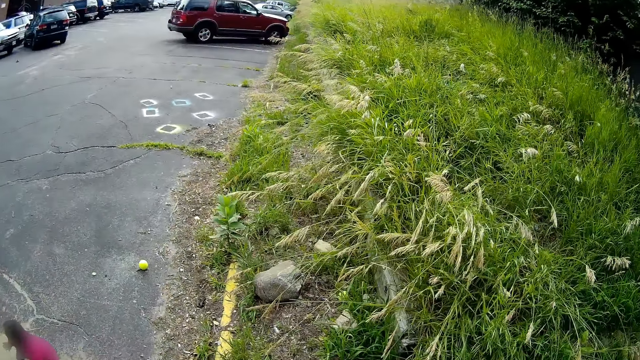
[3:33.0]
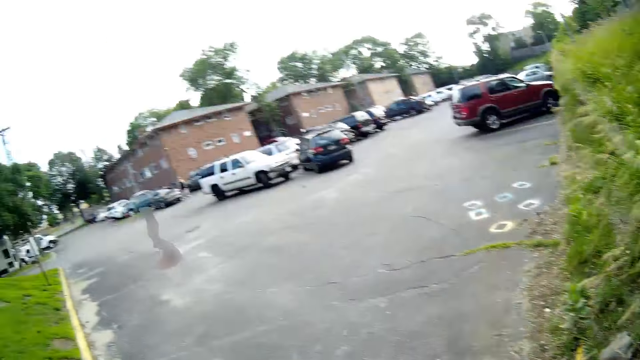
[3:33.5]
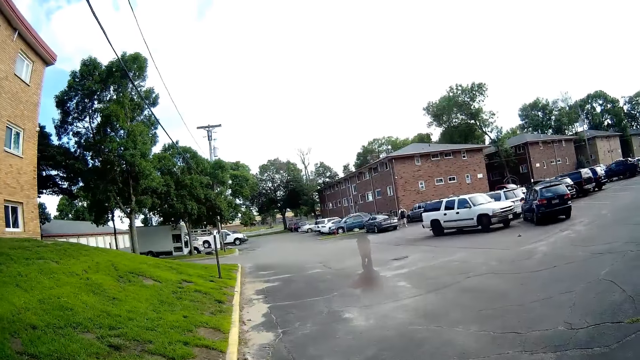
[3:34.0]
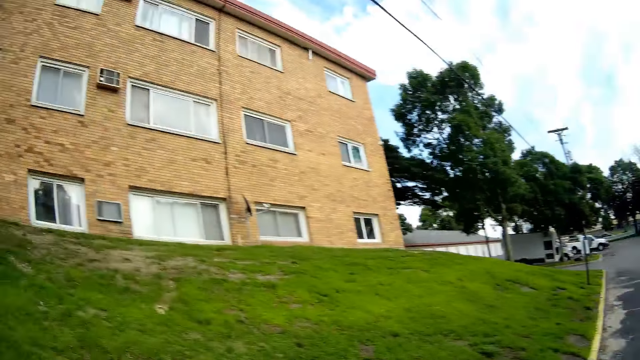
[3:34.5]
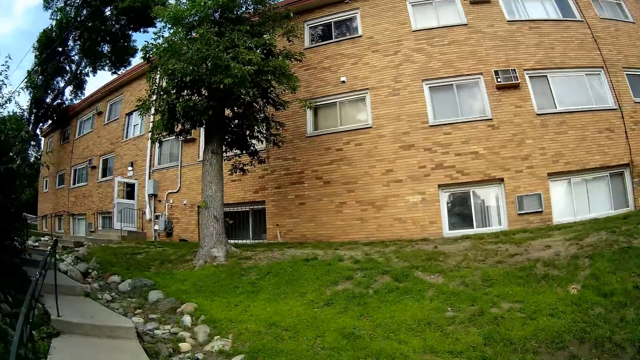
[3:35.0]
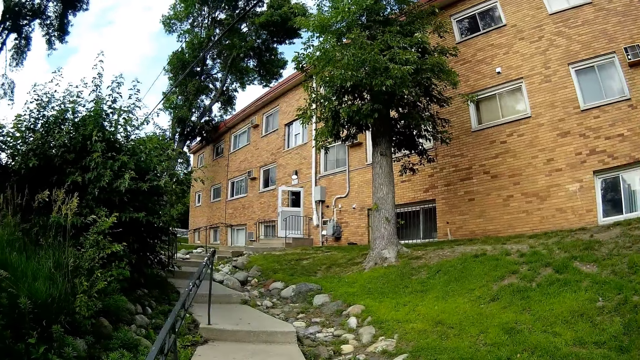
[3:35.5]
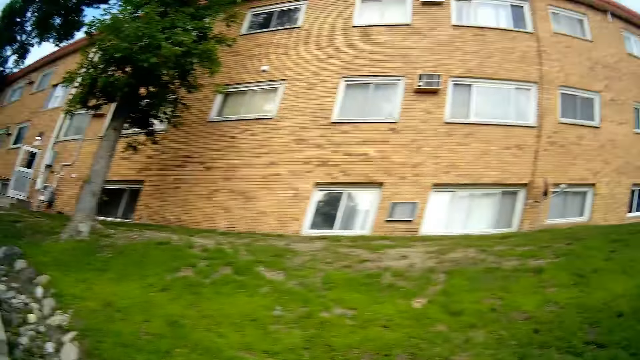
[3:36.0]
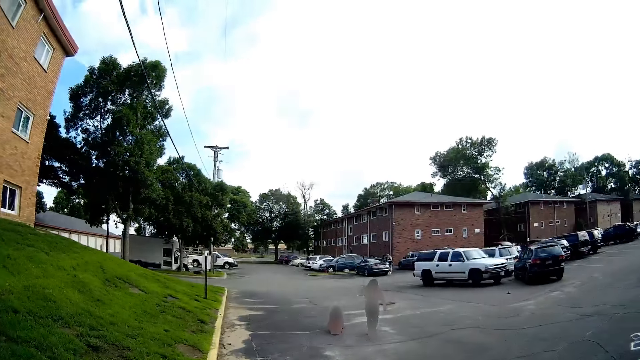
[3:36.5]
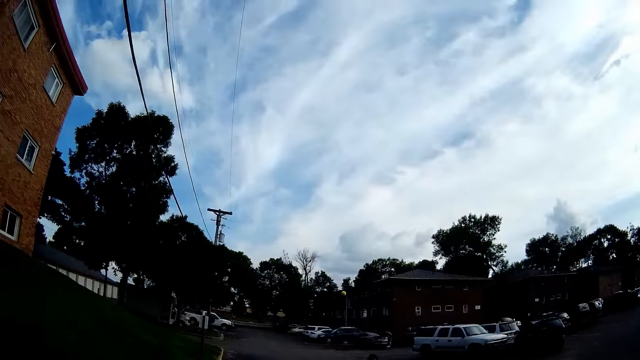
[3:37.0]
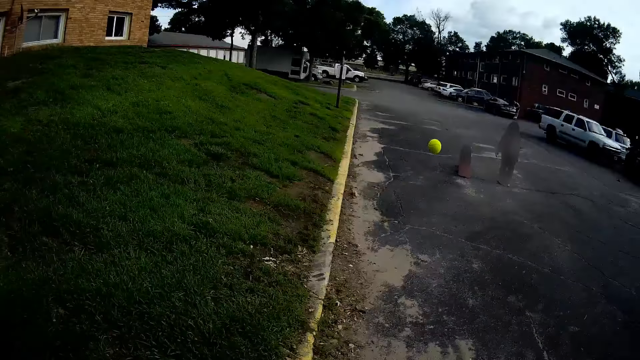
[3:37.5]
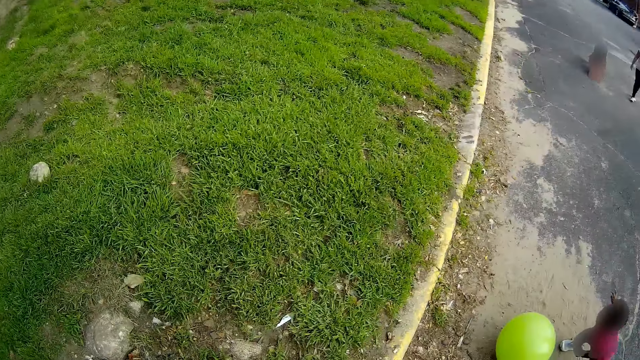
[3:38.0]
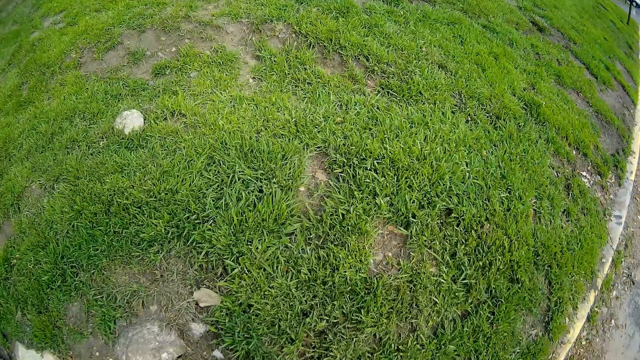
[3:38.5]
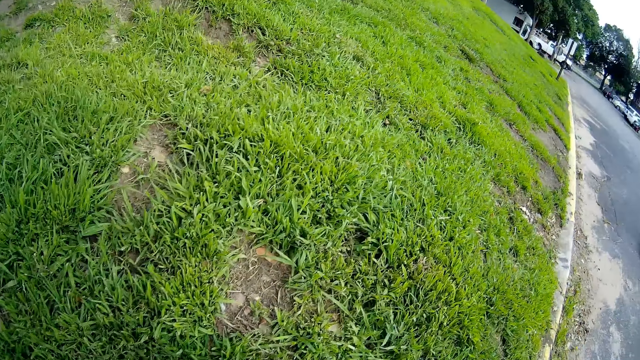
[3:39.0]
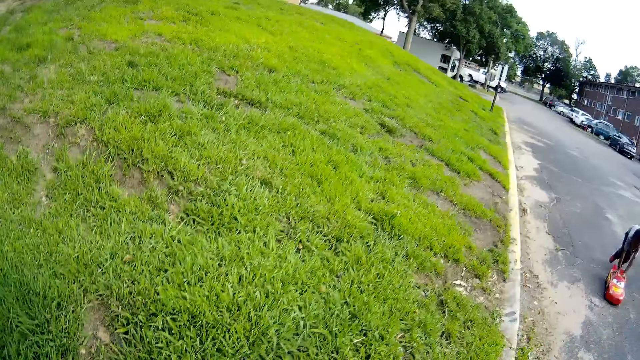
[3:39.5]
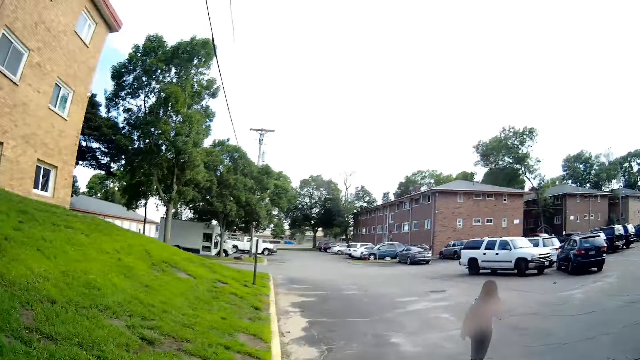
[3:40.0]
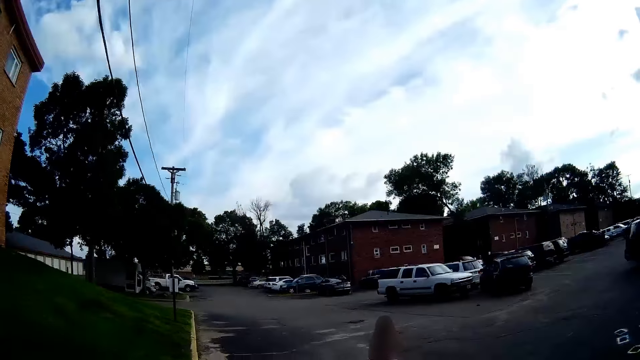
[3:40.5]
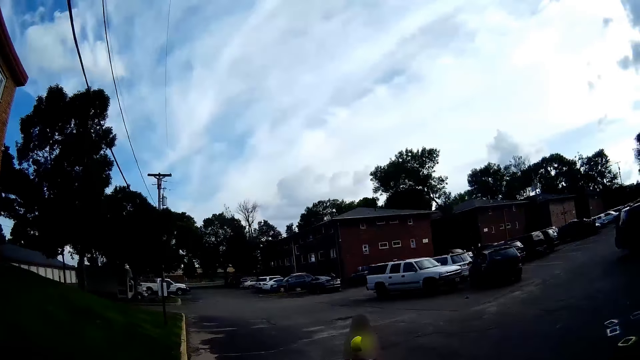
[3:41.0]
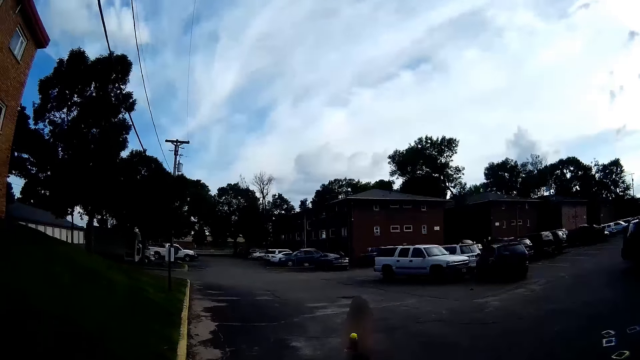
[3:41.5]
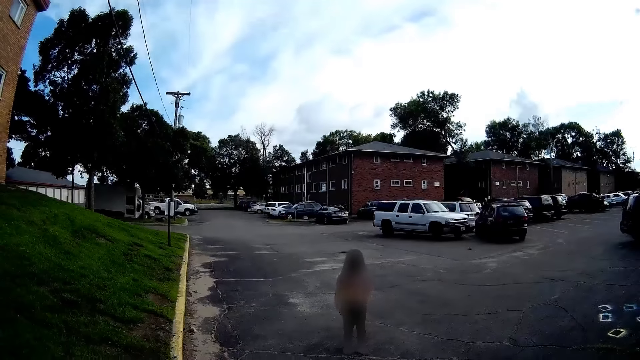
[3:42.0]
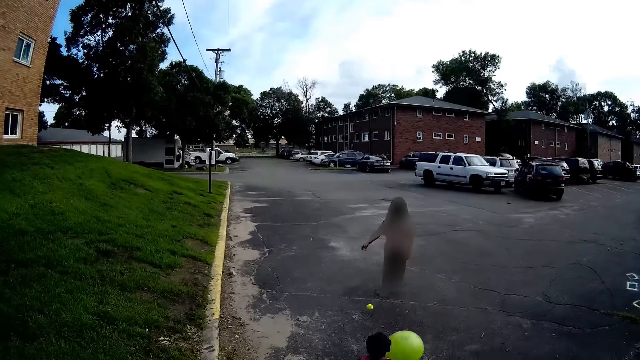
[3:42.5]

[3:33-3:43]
A girl throws the tennis ball towards the camera wearer with her right hand. The camera wearer throws the tennis ball towards the girl.

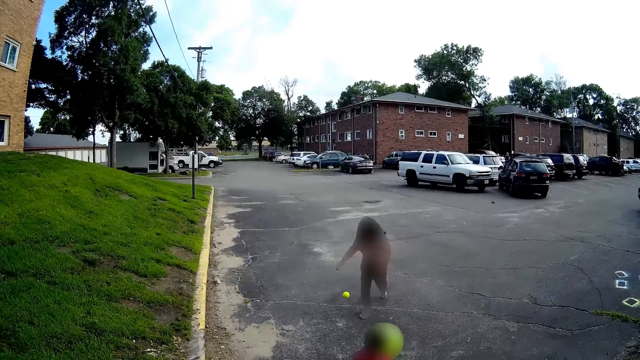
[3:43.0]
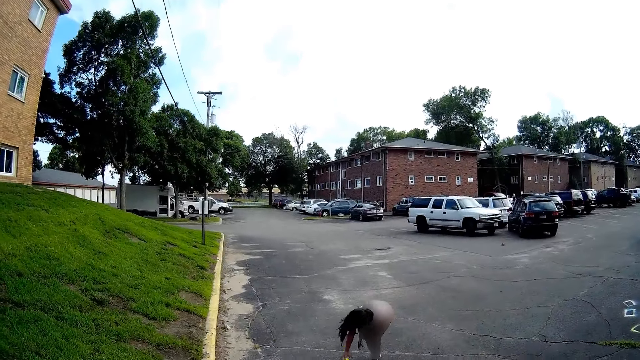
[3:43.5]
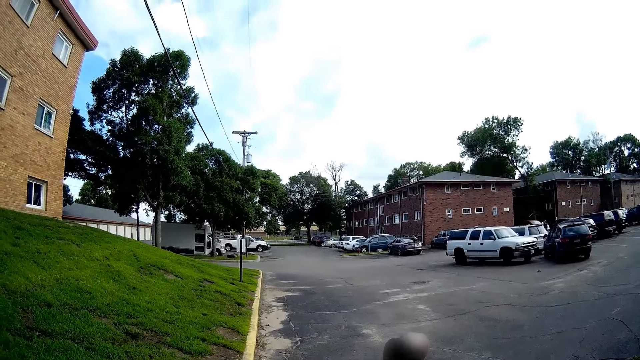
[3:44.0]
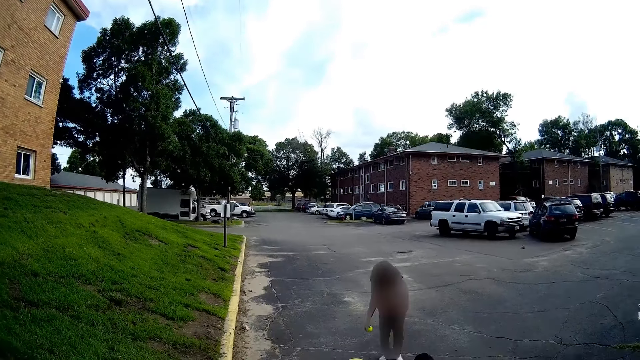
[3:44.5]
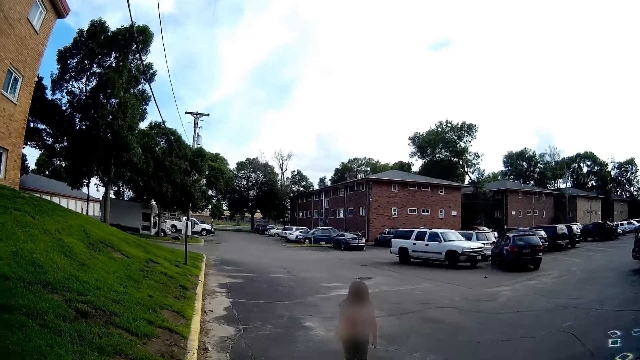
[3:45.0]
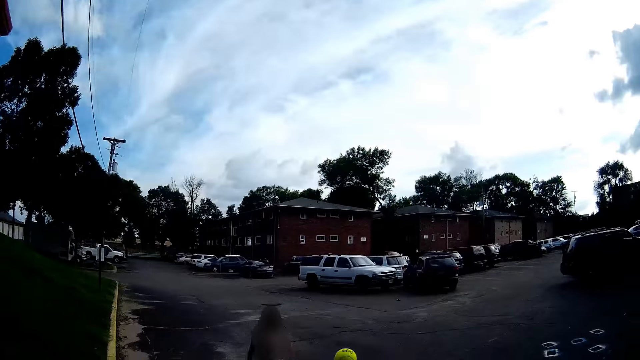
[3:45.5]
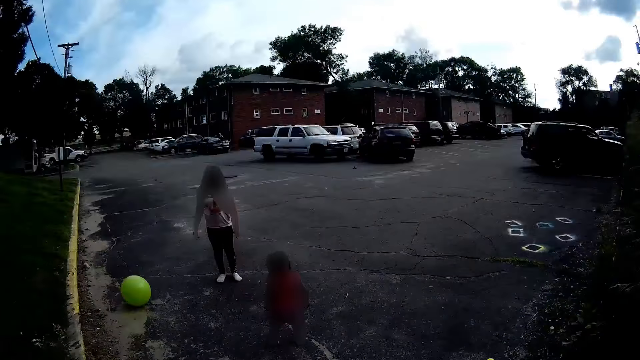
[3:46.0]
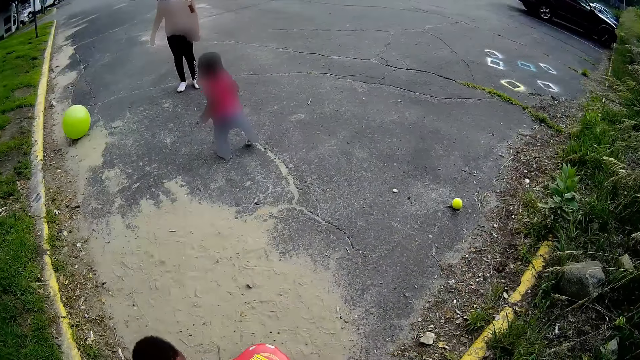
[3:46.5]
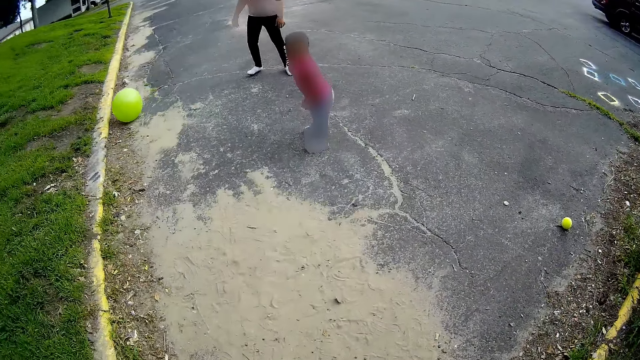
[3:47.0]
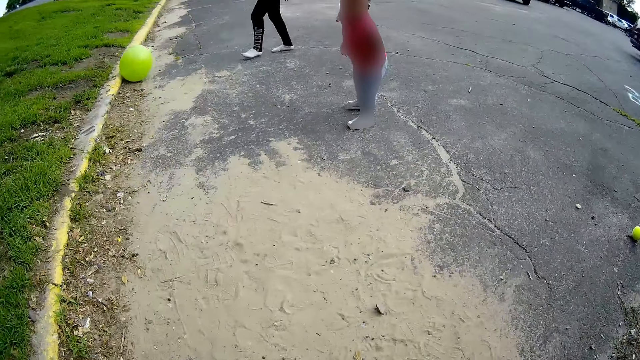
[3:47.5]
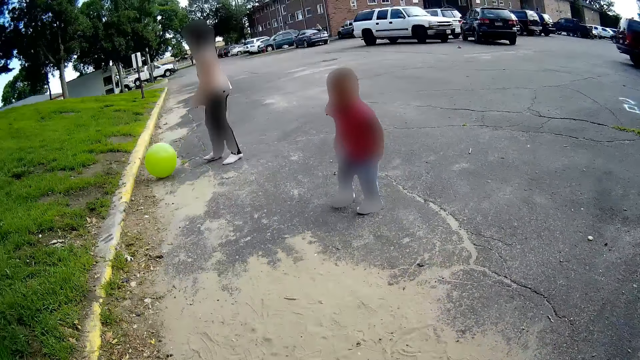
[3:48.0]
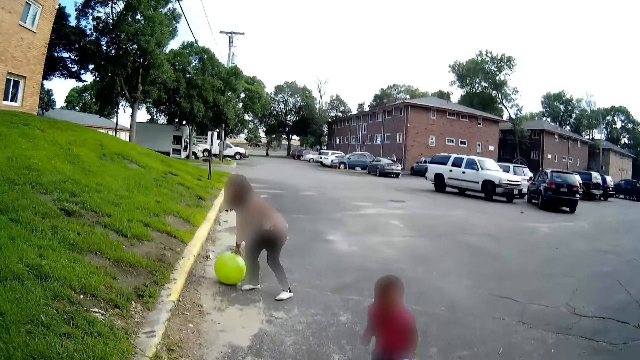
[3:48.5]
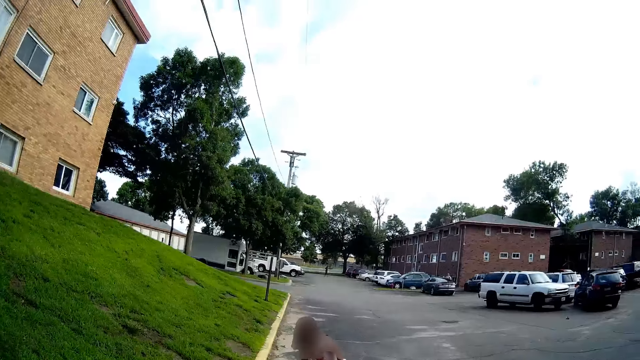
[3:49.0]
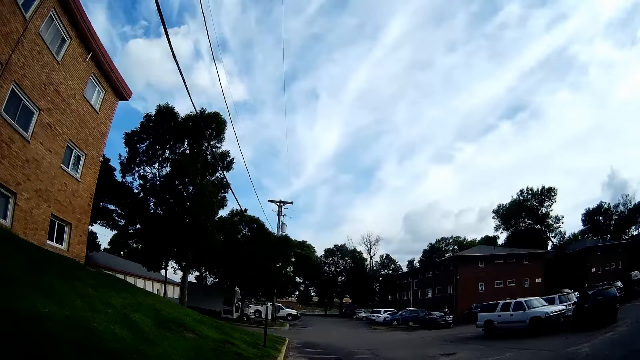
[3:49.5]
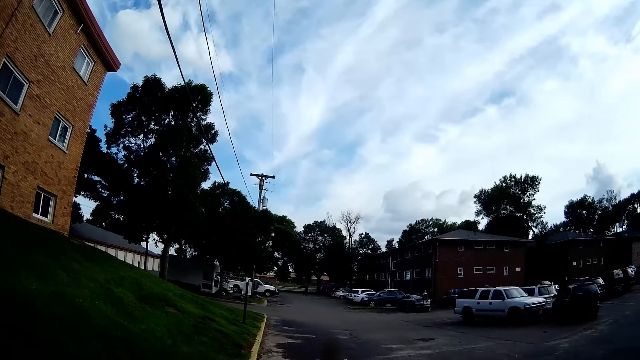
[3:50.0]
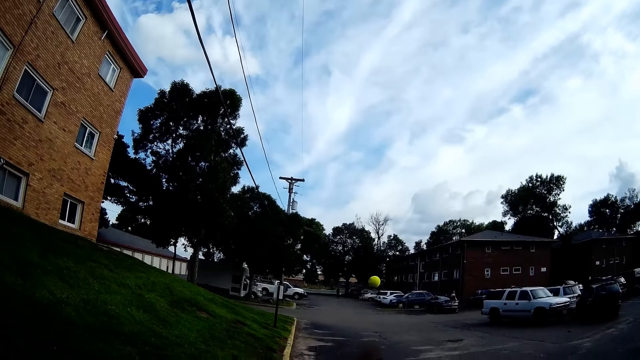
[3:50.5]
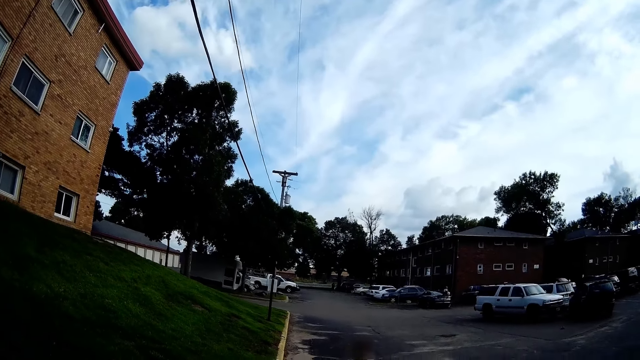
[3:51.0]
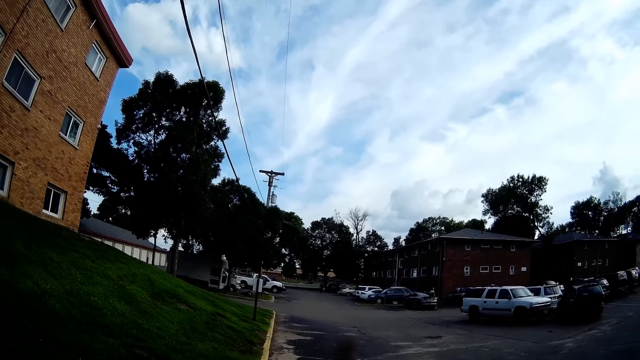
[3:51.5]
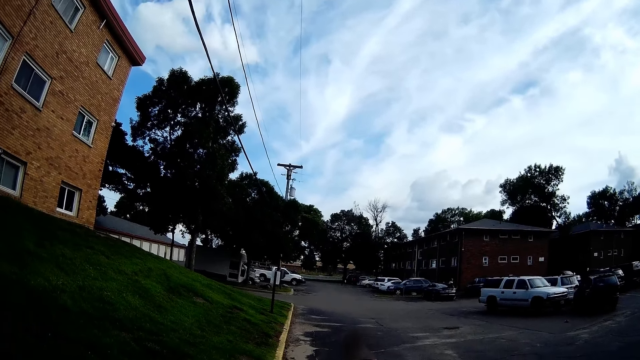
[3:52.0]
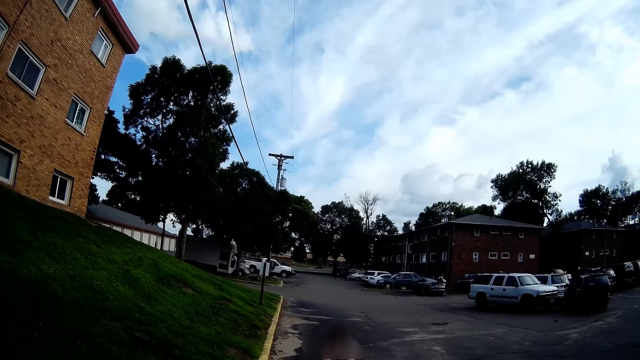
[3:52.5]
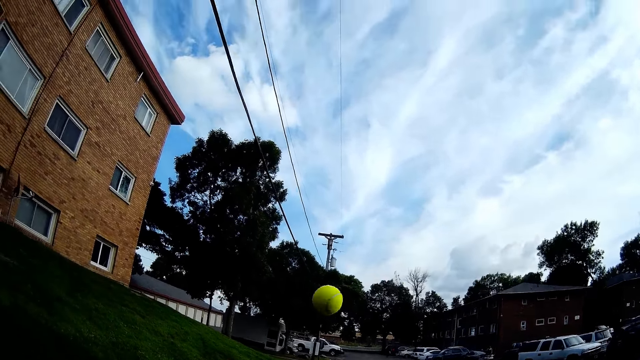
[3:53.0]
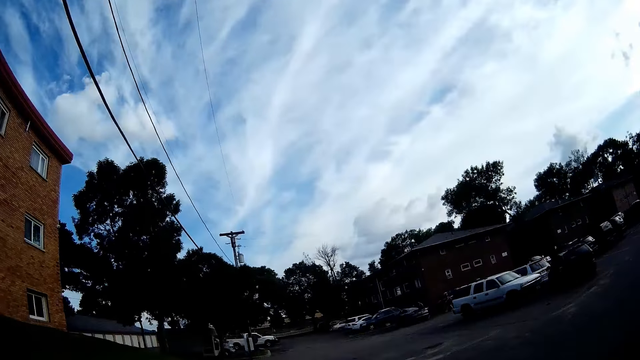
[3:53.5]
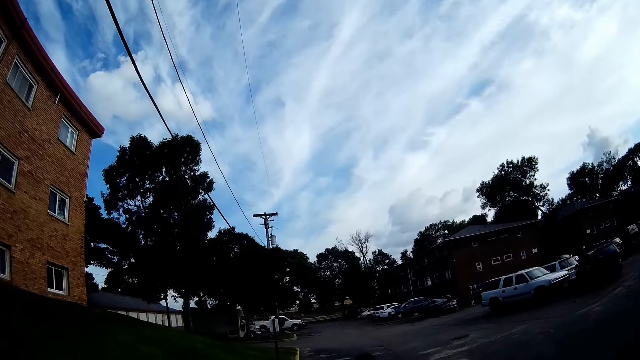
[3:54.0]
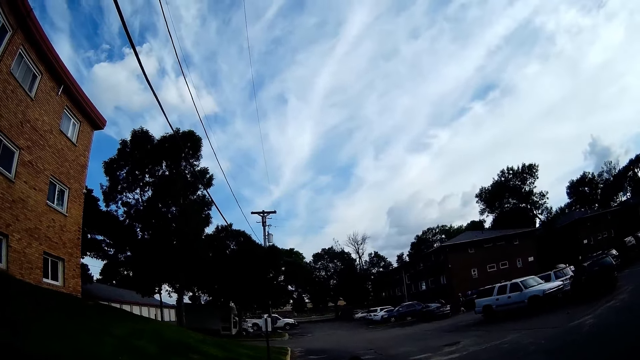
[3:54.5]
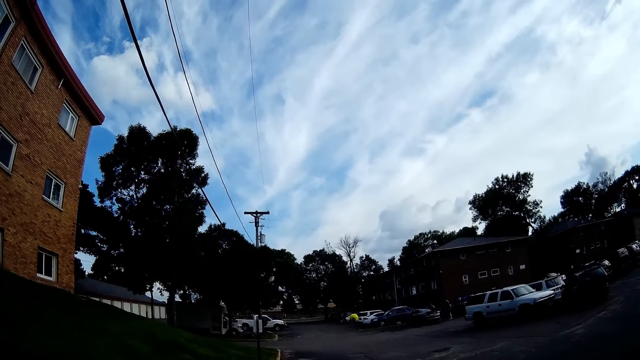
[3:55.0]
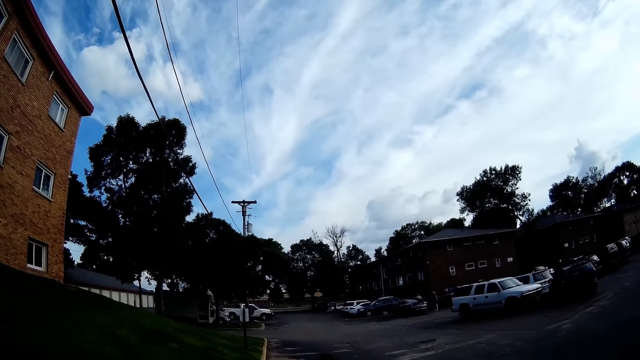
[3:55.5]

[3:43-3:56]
A girl plays ball with the camera wearer. The girl throws the tennis ball towards the camera wearer with her right hand. The camera wearer converses with another girl. The first girl picks up the ball. The camera wearer throws the tennis ball towards the first girl. They play catch ball with the first girl. The first girl throws the tennis ball towards the camera wearer with her right hand. The first girl throws the tennis ball towards the camera wearer with her right hand again. The camera wearer throws the tennis ball towards the first girl.
